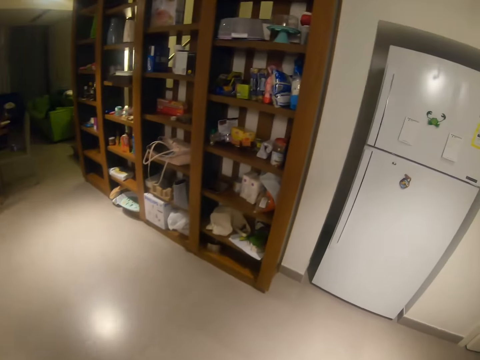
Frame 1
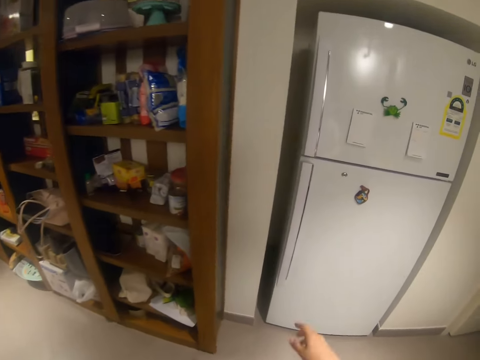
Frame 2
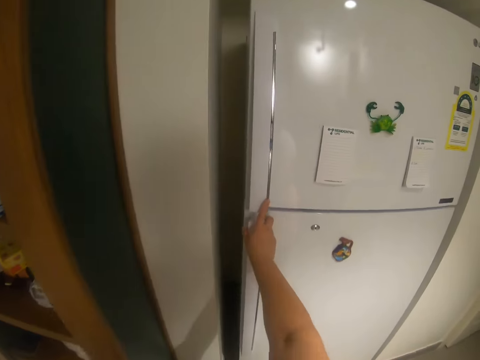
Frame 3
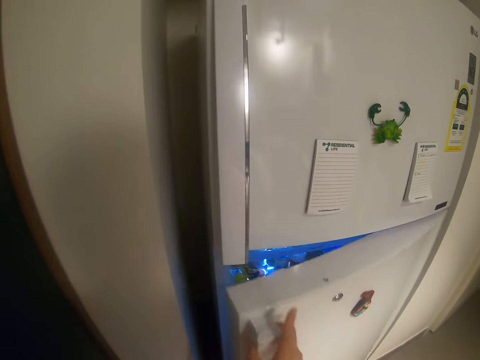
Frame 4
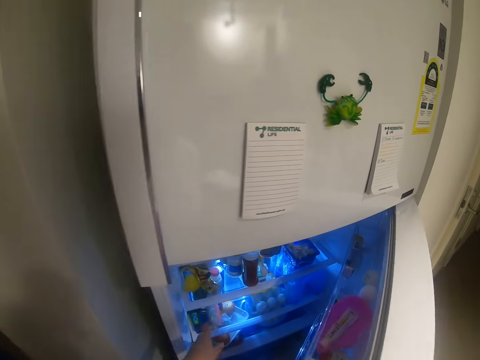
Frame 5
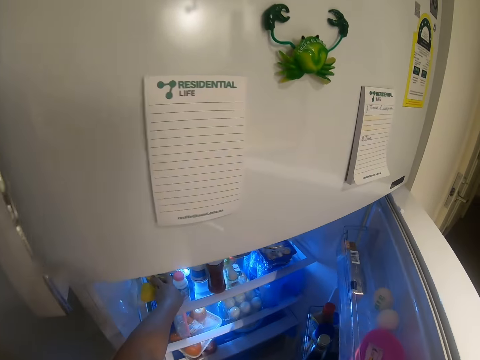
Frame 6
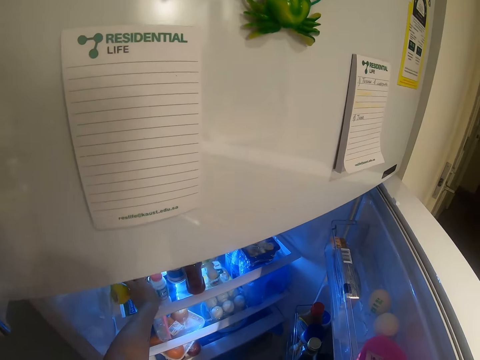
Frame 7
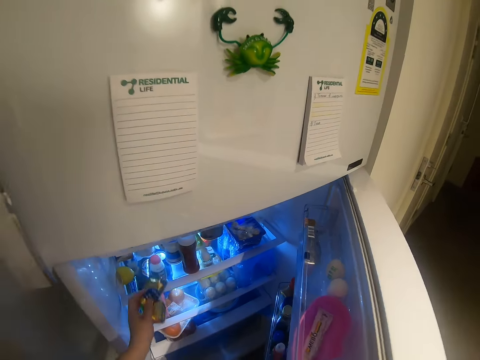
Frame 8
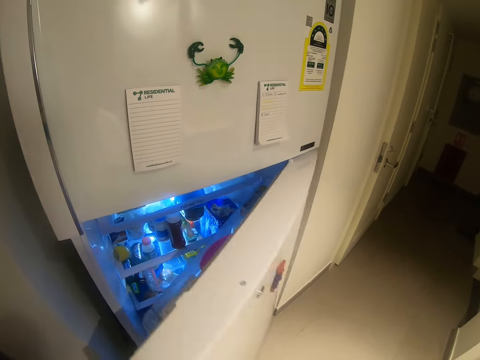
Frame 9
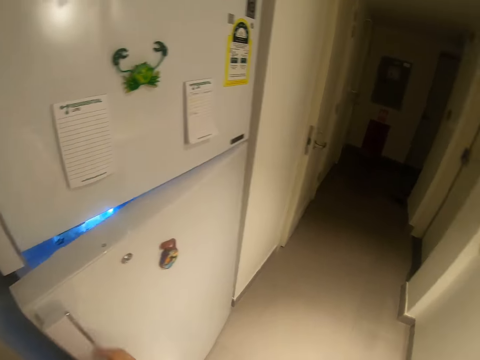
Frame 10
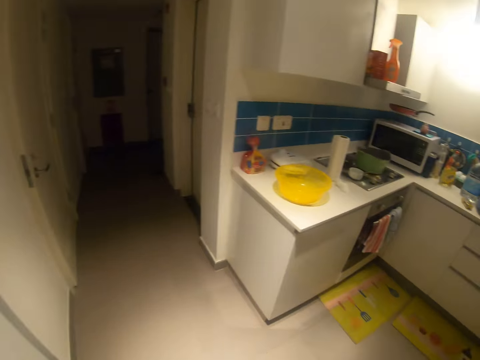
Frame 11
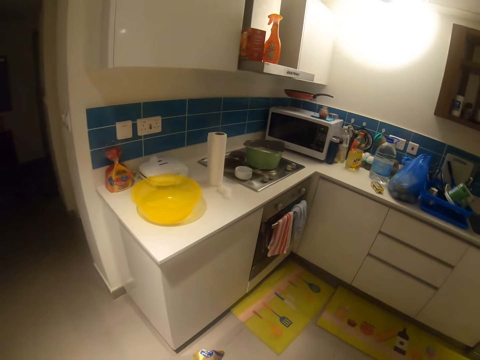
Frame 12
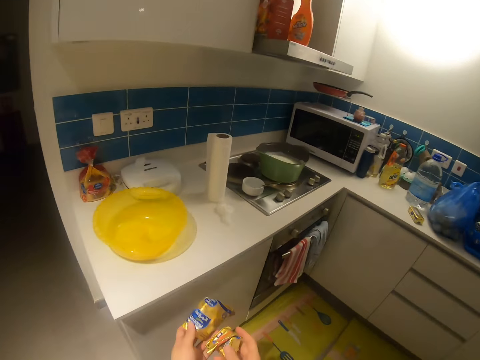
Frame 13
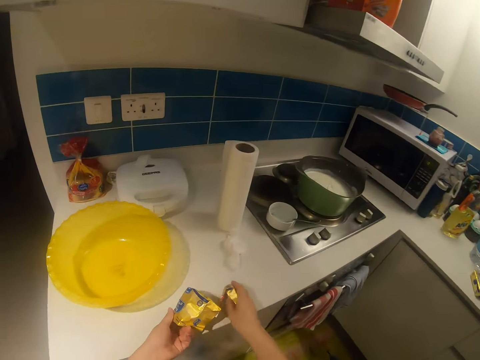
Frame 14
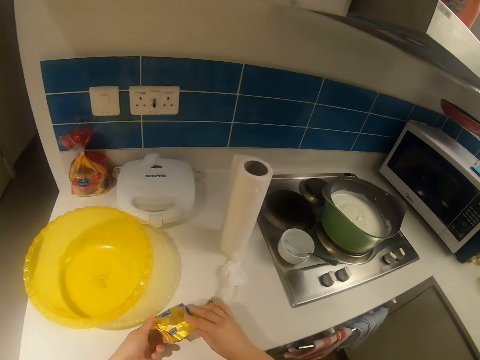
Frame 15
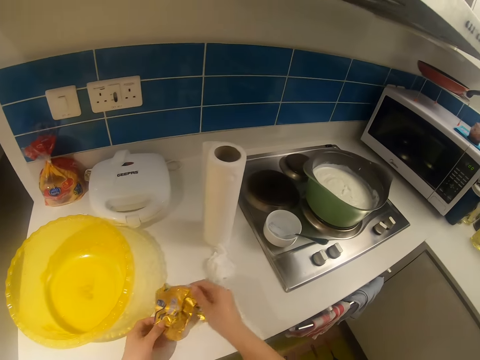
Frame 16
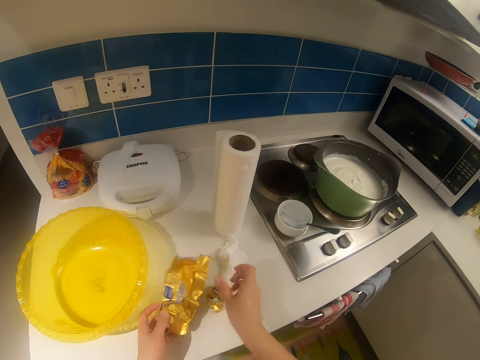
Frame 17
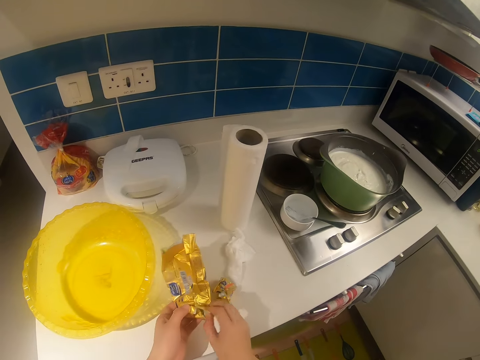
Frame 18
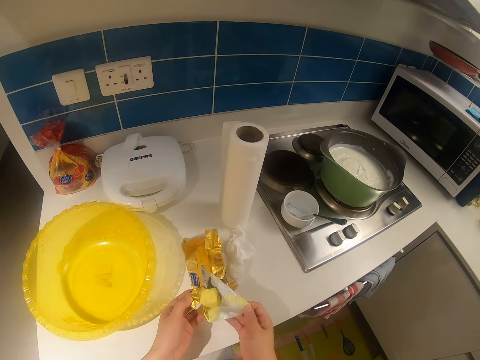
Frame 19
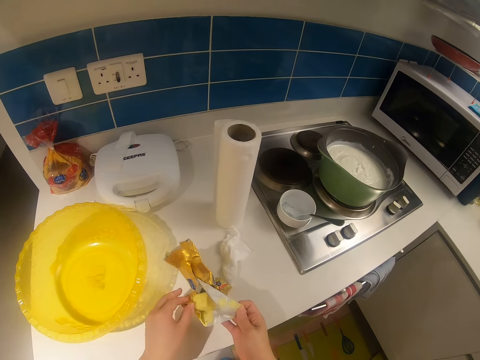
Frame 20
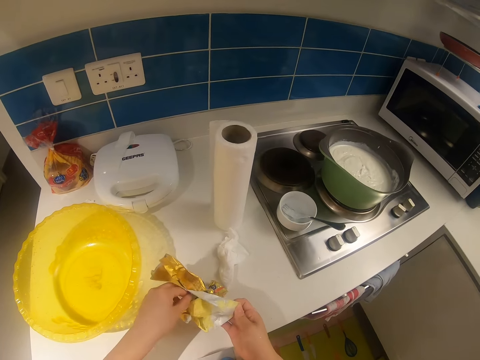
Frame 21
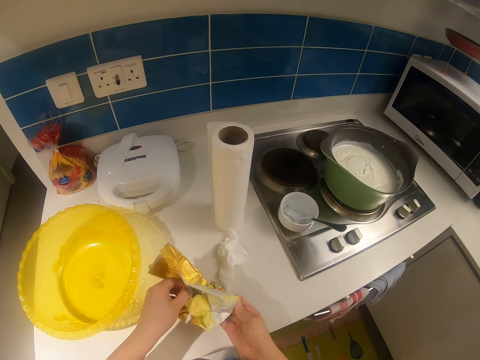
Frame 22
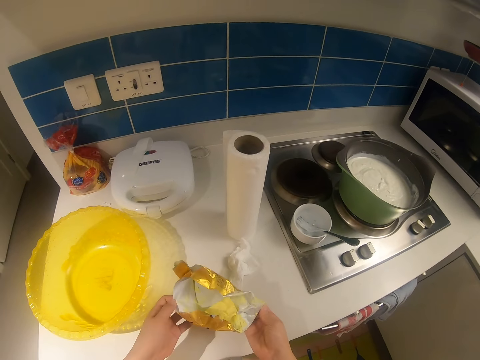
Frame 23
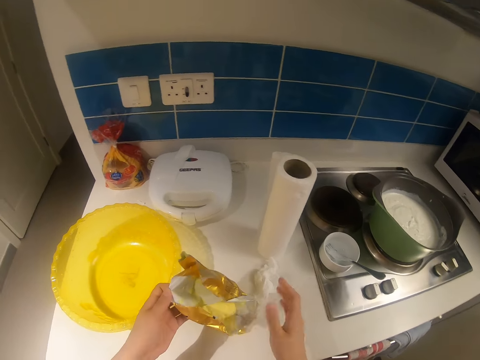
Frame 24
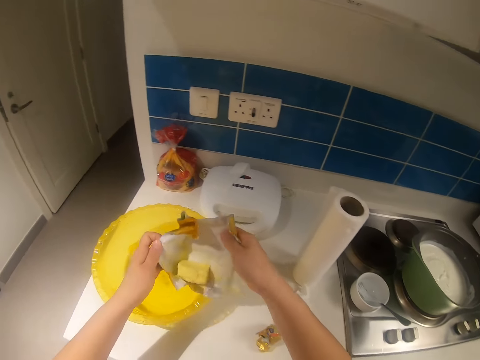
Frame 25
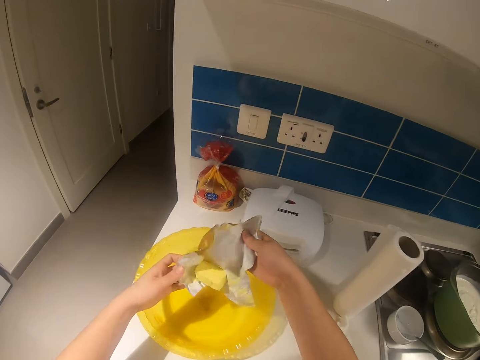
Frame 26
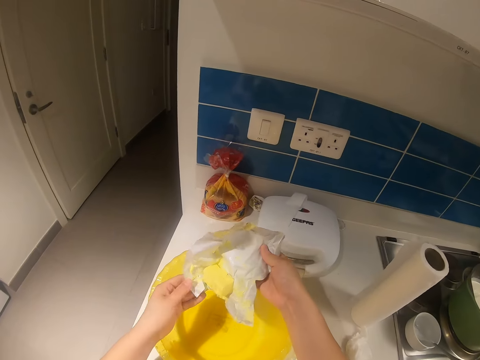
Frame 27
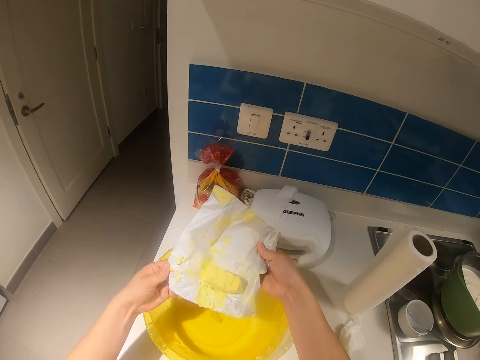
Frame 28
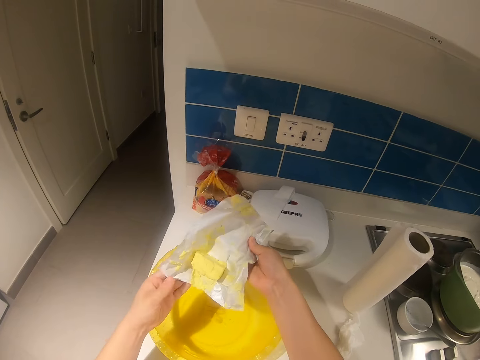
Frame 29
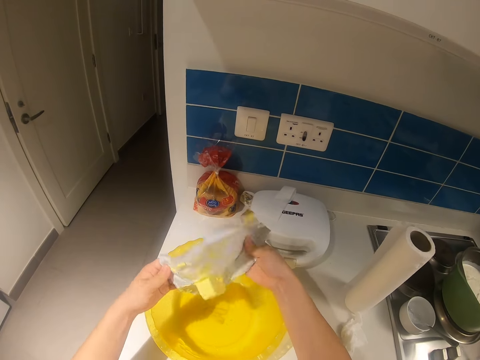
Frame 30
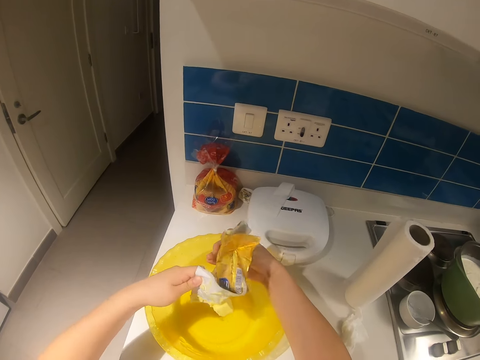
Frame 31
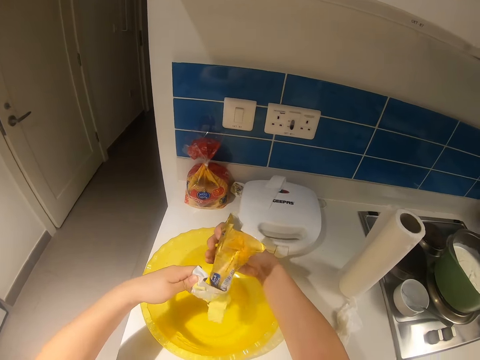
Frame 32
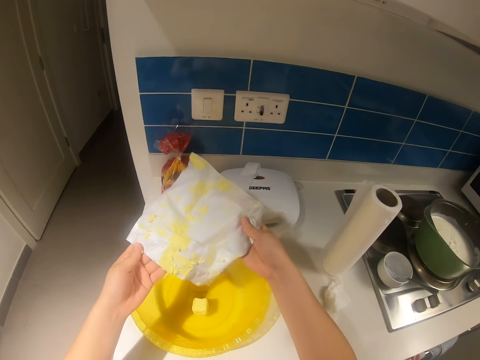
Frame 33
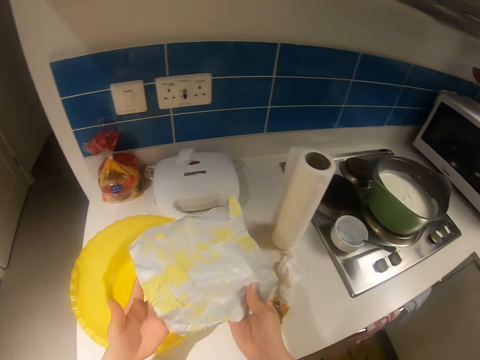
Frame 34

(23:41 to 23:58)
The camera wearer opens the fridge with her right hand. She picks cheese from the fridge shelf with her left hand. She closes the fridge with her right hand. She walks around the room. She places the cheeses in both hands on the kitchen slab. She unwraps a cheese with both hands. She pours cheese into the bowl on the kitchen slab with both hands. She puts something in the bowl.

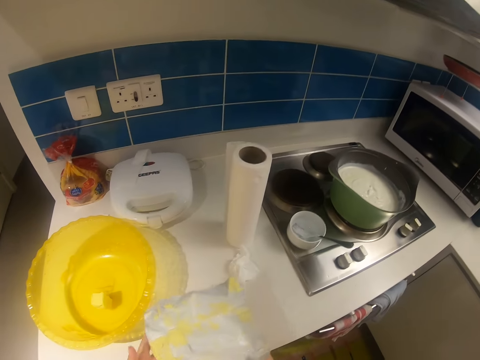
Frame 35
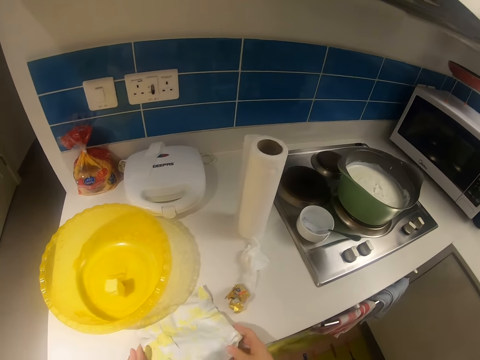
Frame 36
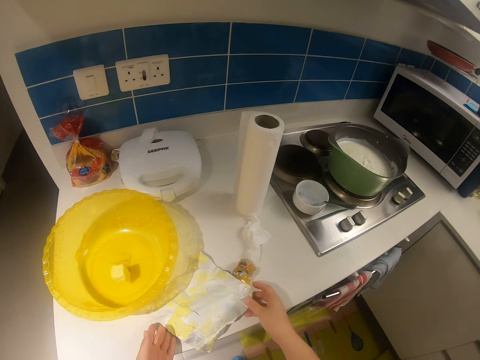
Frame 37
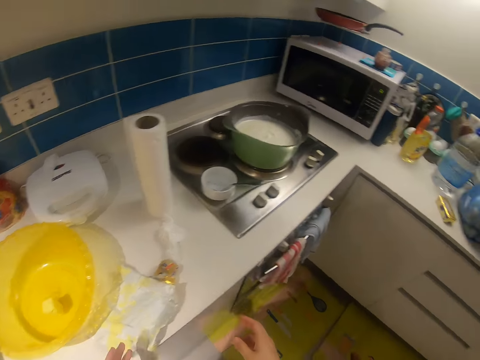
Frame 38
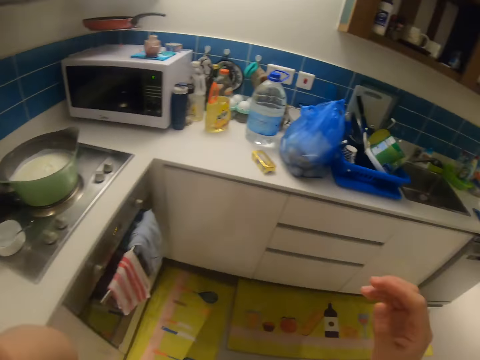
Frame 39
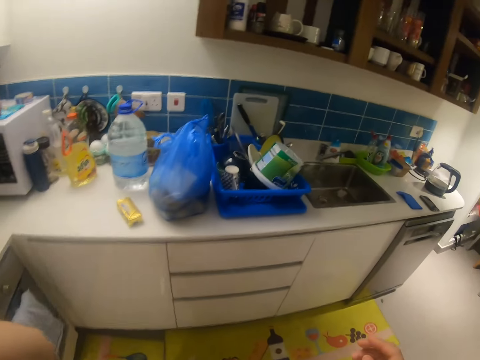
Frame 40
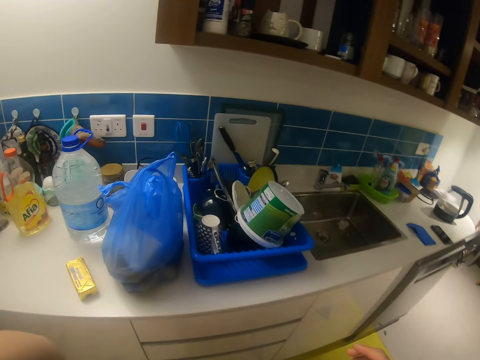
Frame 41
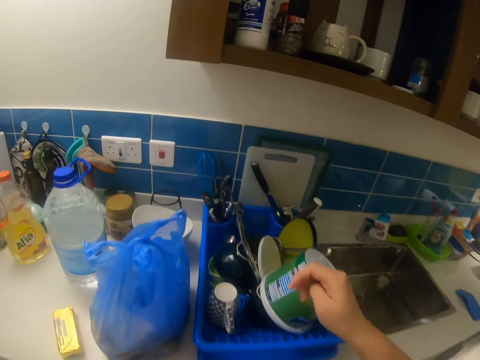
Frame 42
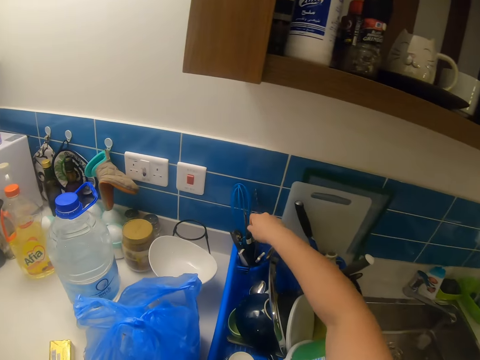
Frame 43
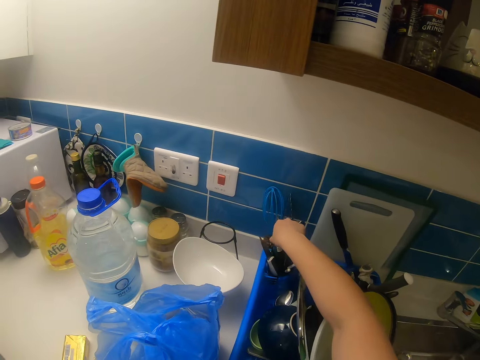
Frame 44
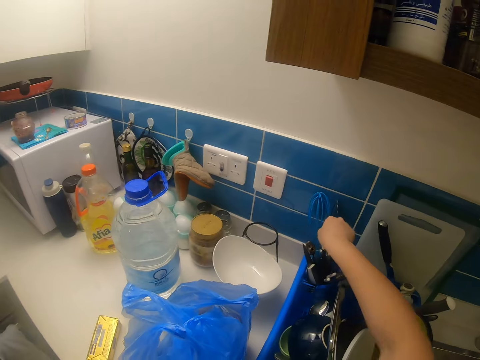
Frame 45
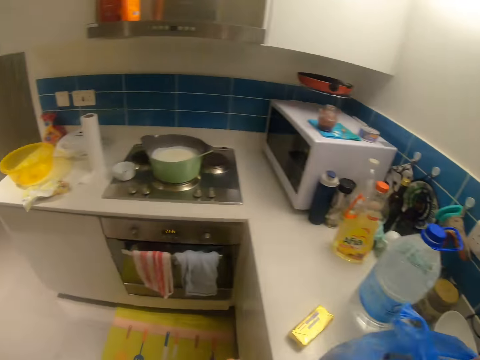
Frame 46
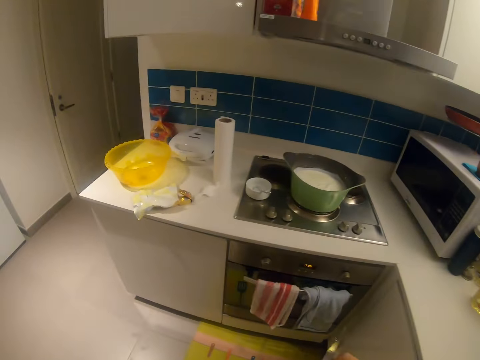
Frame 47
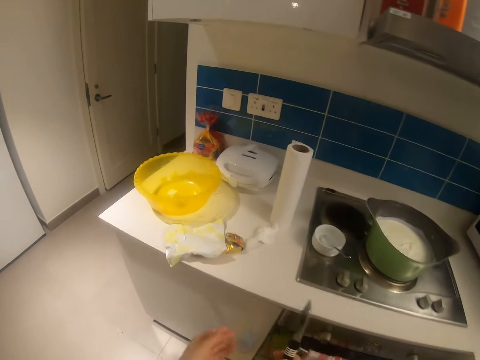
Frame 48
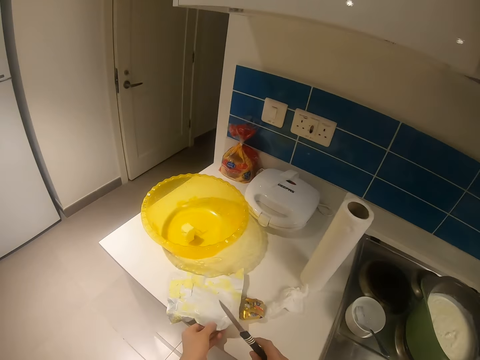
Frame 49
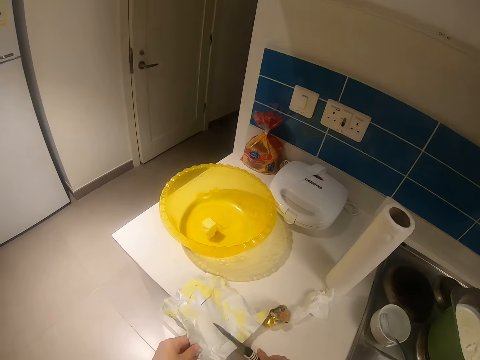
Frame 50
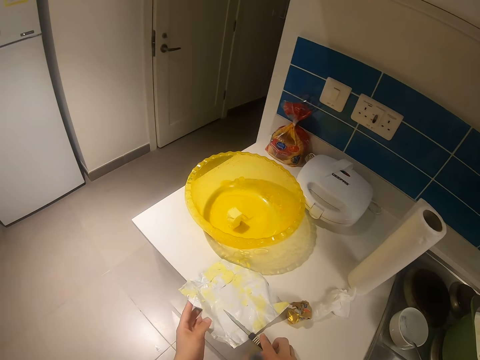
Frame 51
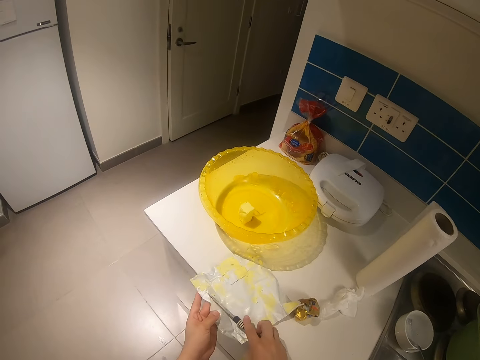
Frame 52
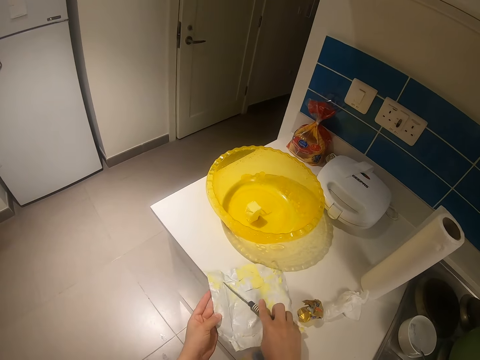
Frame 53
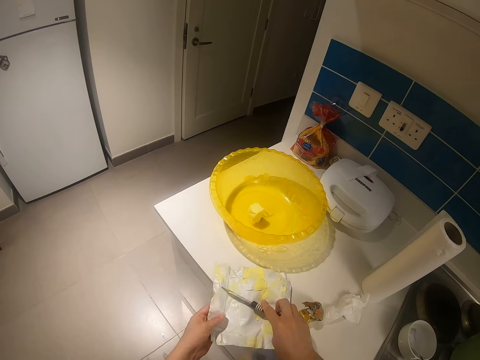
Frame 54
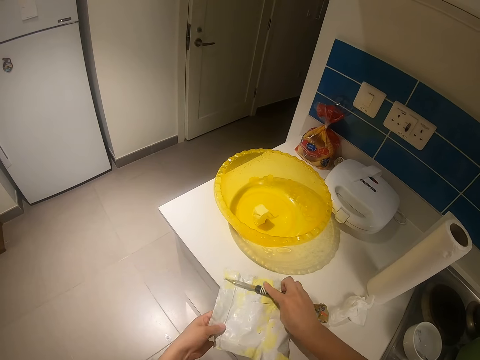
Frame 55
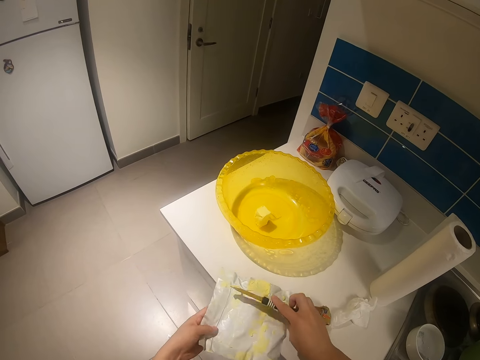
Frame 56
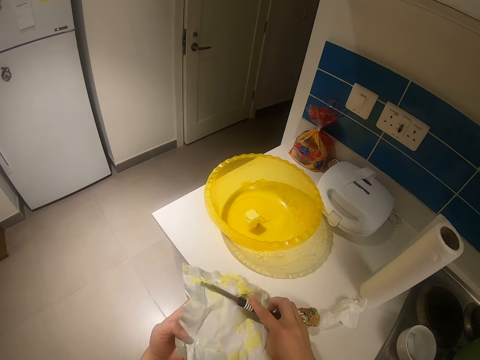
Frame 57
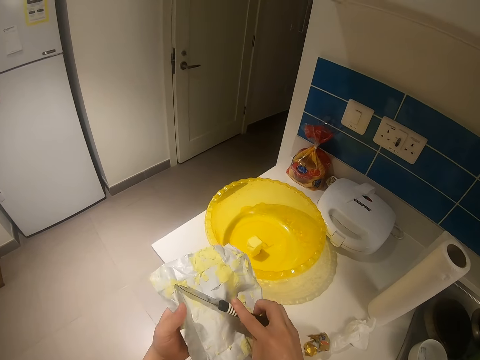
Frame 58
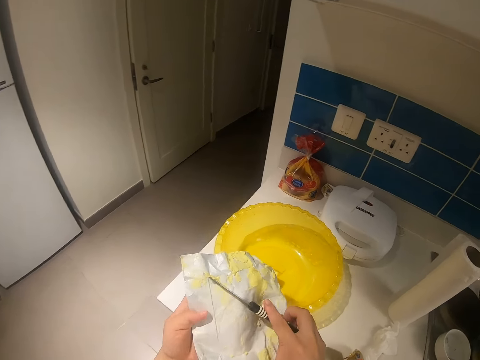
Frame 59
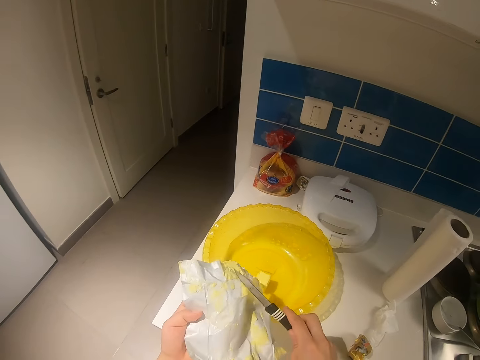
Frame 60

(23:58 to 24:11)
The camera wearer puts the packaging paper on the kitchen area and walks around the room. She picks up a knife from the plate rack with her right hand. She walks around the room. She removes something from the packaging paper. She scrapes cheese from the cheese wrapper into the bowl on the kitchen slab with the knife in her right hand.
